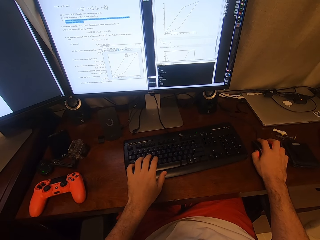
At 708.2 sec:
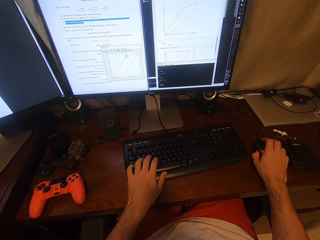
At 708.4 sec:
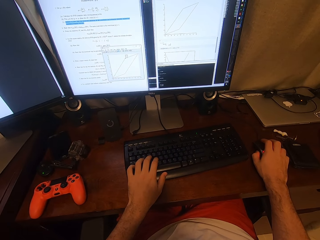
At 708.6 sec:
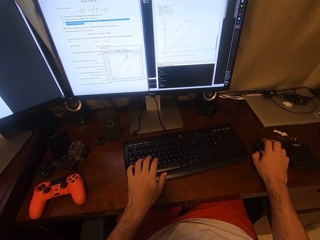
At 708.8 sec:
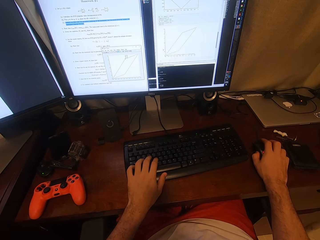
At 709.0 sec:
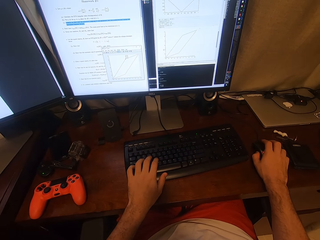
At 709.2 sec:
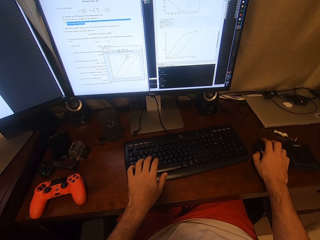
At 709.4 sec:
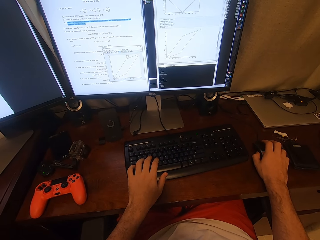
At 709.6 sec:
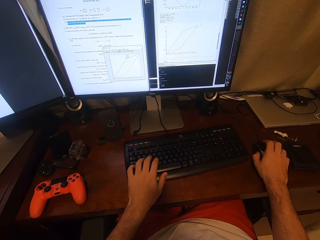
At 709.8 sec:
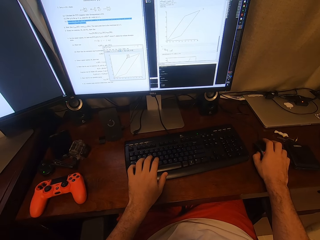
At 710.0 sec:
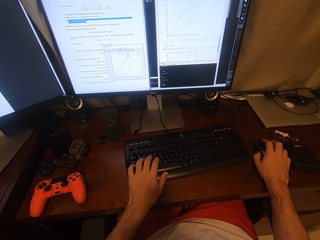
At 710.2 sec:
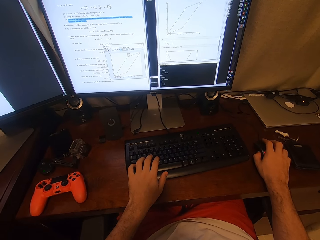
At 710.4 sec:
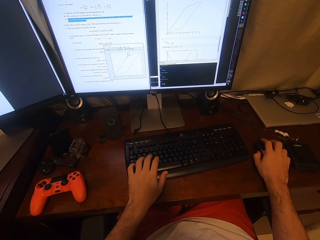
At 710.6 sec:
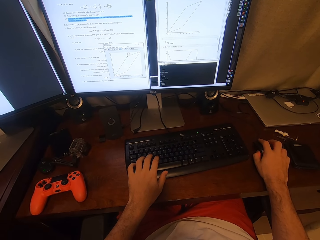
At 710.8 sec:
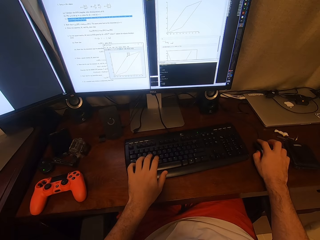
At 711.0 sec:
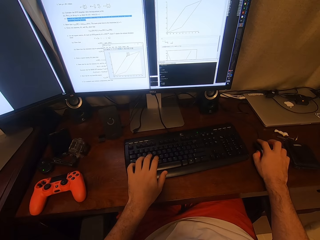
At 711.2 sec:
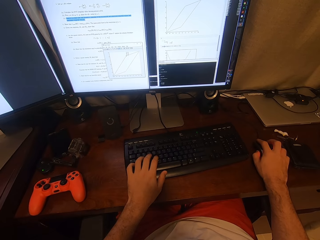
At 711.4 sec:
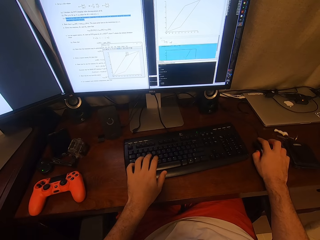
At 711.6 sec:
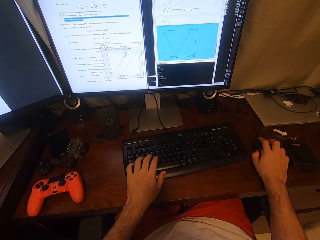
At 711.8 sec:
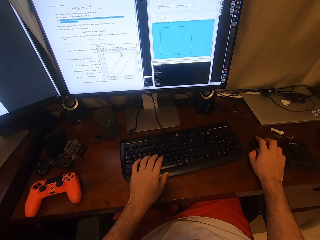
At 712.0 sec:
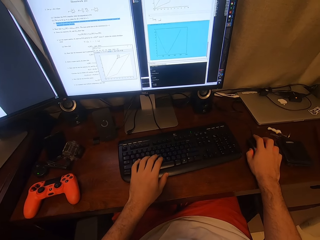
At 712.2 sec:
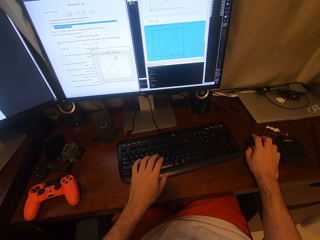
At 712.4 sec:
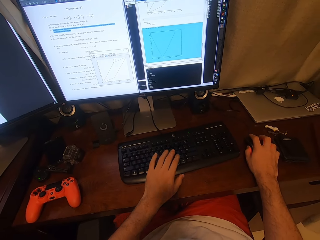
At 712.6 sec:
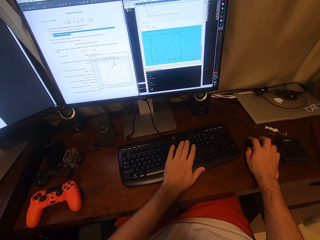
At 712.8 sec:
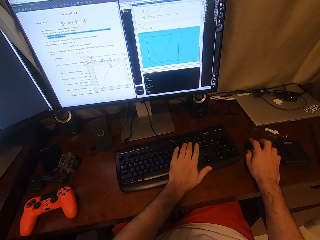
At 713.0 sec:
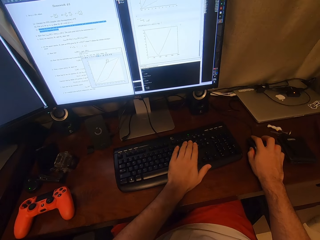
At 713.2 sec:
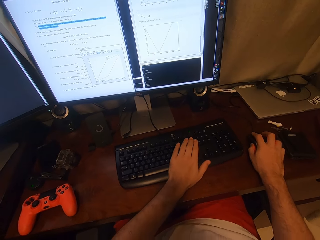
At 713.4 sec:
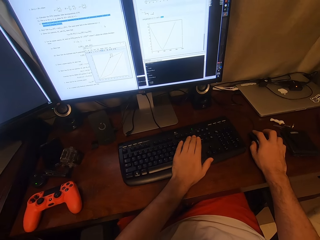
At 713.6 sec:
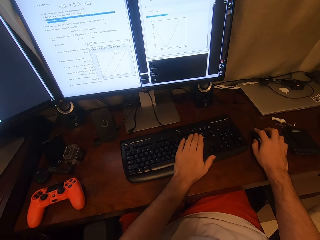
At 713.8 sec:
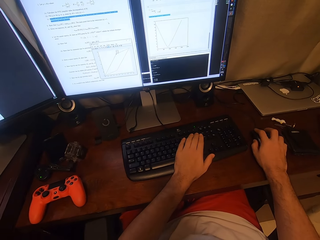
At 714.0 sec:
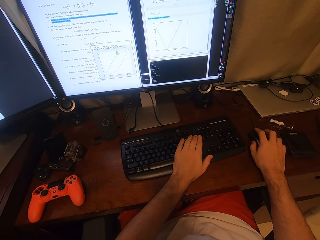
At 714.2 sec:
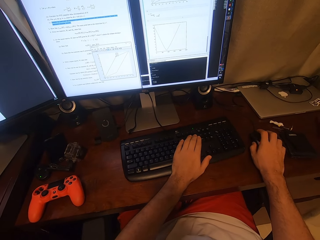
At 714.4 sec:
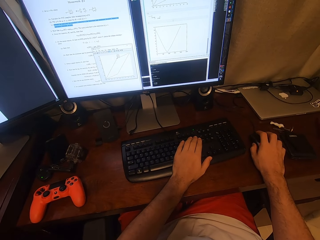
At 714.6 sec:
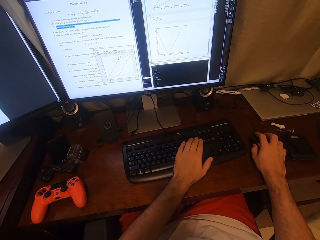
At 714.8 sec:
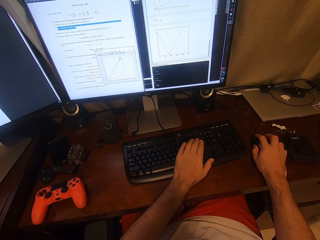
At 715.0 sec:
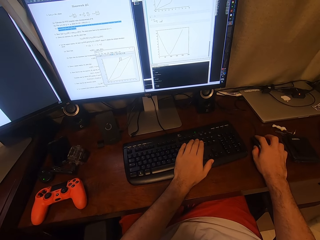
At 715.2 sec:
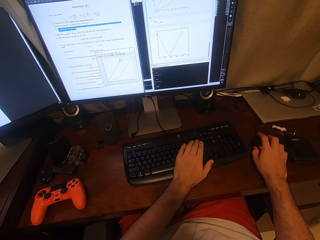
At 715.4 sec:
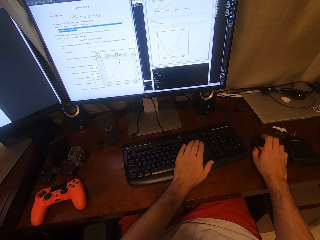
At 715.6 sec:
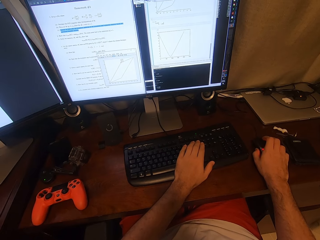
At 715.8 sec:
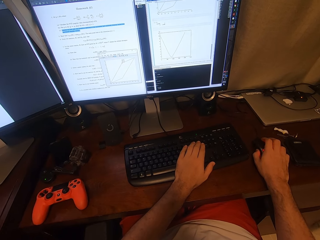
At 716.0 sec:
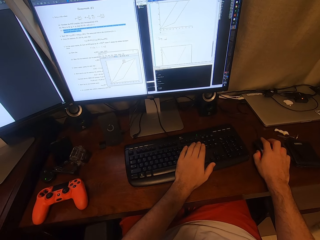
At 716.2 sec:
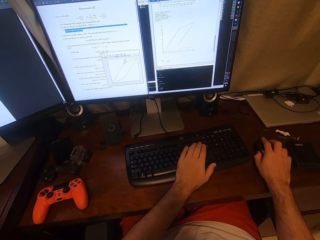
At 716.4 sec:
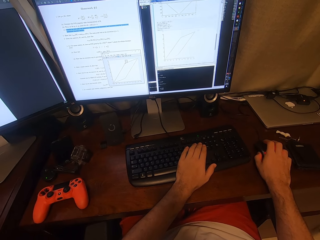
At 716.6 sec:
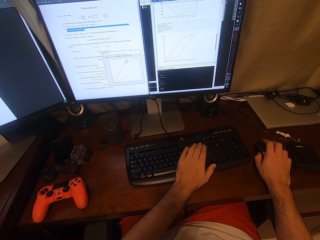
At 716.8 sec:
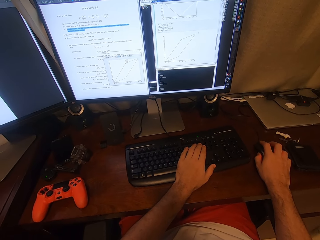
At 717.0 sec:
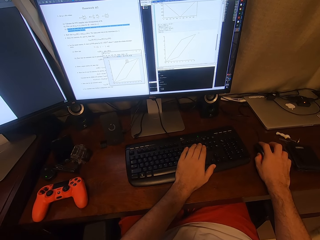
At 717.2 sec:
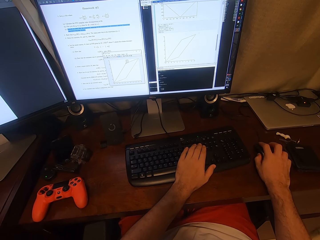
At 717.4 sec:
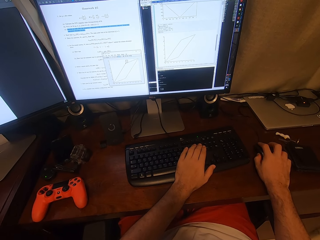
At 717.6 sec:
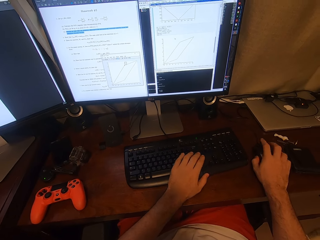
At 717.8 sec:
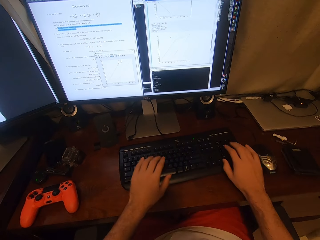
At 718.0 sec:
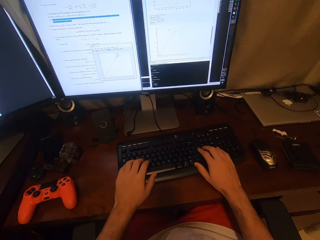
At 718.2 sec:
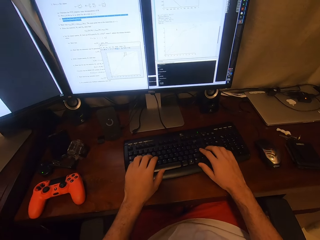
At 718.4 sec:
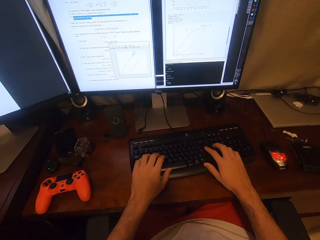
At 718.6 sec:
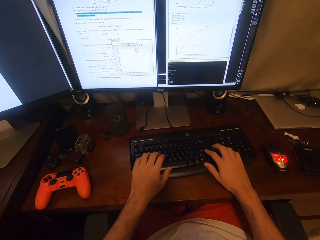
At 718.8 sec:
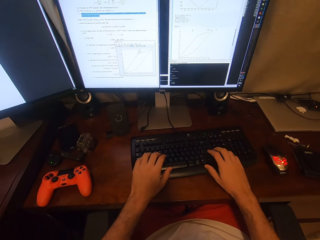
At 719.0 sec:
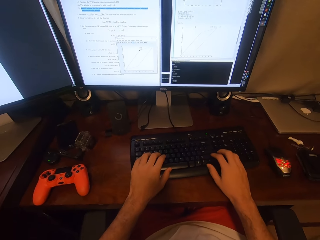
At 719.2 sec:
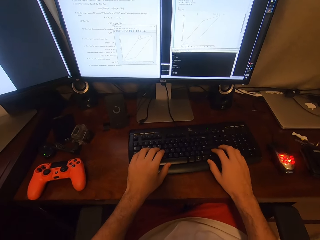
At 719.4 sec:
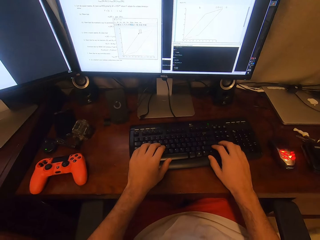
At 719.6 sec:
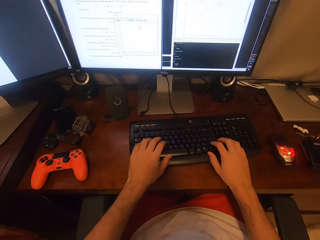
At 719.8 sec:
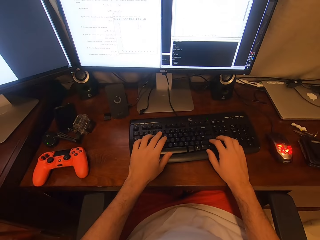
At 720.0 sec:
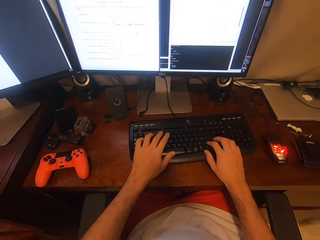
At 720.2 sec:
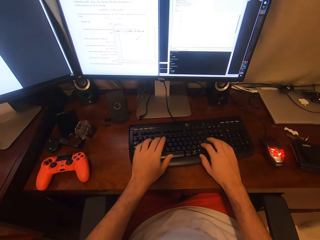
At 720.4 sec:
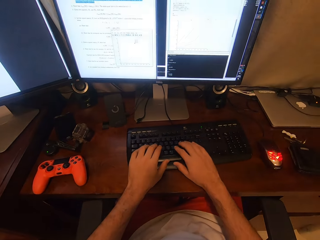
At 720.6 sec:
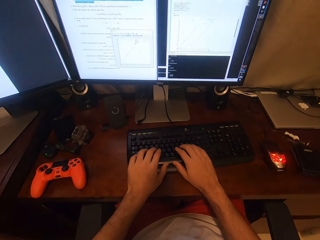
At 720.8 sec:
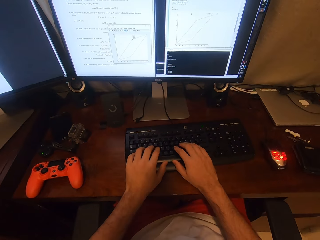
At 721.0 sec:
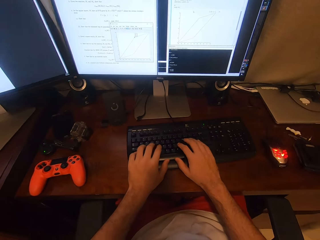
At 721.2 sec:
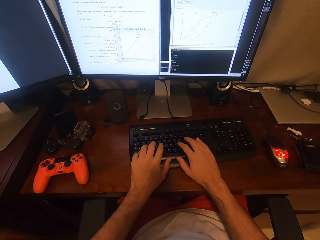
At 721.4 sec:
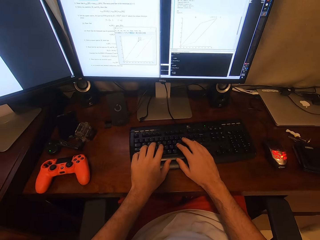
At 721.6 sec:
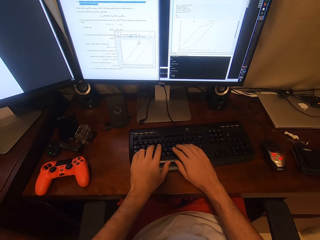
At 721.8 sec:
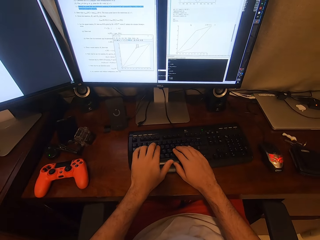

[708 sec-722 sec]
The camera wearer presses a key on the keyboard. They scroll on the computer. They type on the keyboard.

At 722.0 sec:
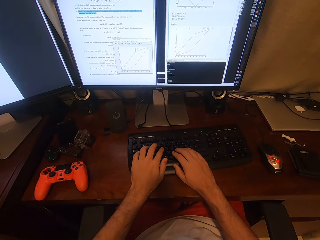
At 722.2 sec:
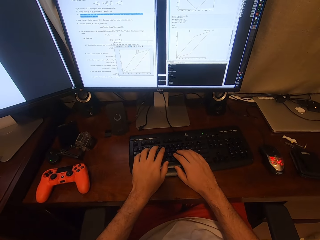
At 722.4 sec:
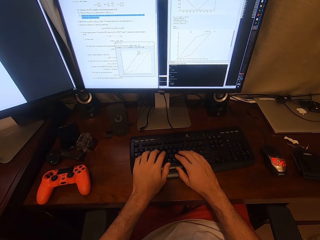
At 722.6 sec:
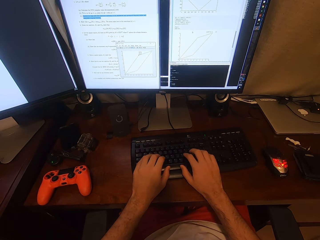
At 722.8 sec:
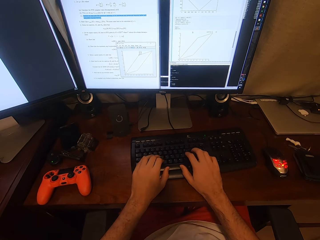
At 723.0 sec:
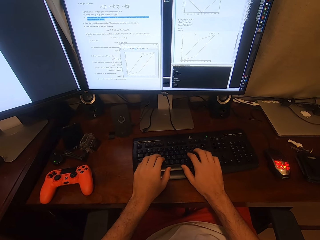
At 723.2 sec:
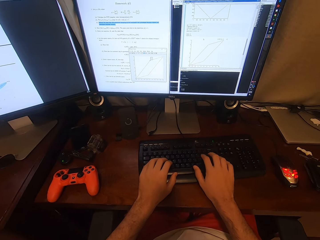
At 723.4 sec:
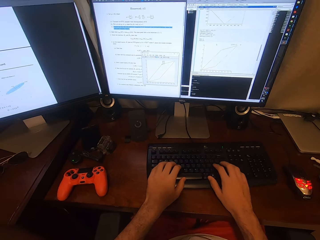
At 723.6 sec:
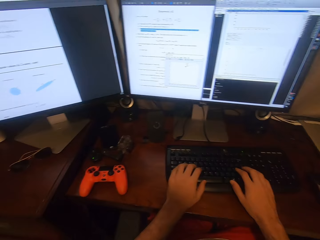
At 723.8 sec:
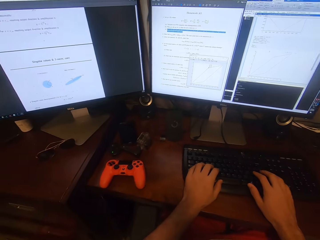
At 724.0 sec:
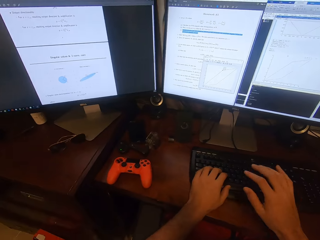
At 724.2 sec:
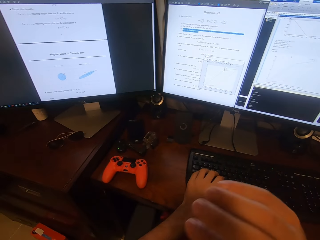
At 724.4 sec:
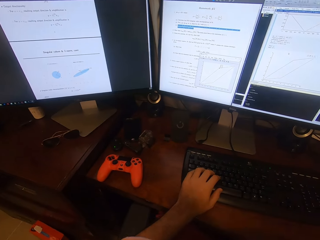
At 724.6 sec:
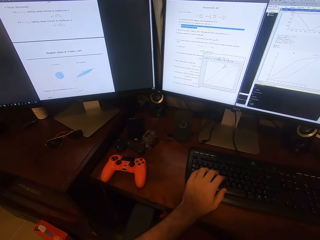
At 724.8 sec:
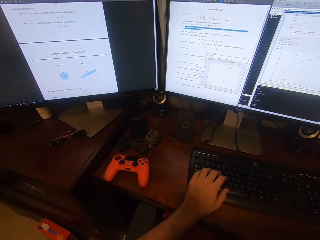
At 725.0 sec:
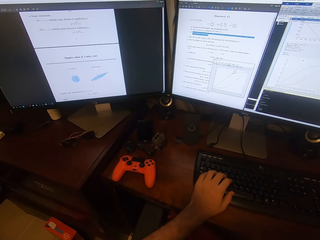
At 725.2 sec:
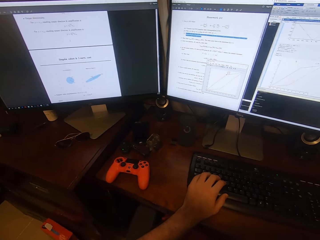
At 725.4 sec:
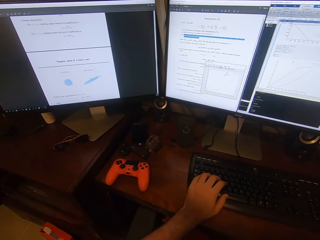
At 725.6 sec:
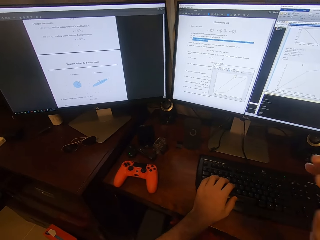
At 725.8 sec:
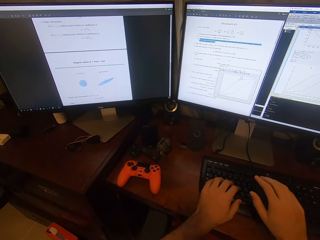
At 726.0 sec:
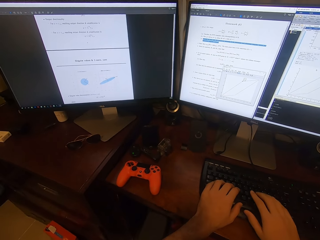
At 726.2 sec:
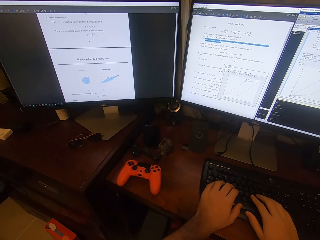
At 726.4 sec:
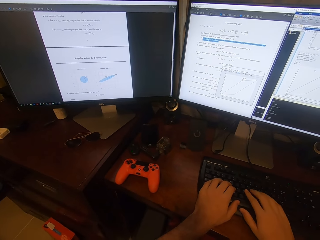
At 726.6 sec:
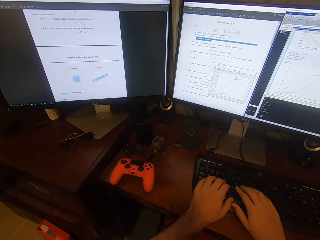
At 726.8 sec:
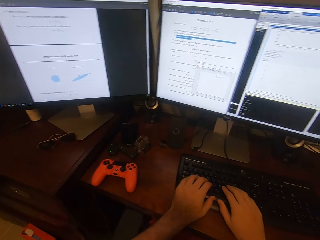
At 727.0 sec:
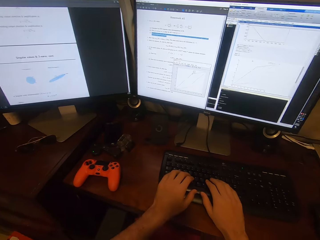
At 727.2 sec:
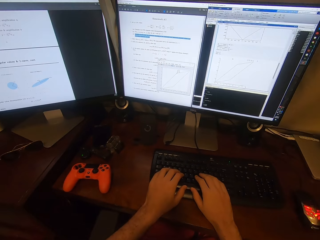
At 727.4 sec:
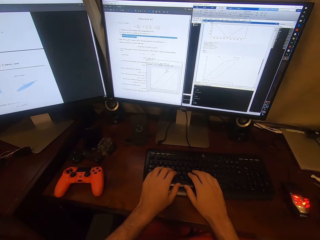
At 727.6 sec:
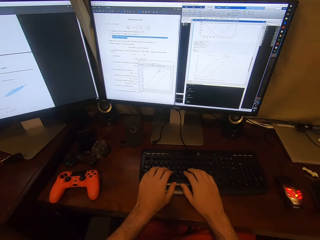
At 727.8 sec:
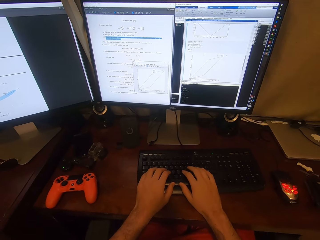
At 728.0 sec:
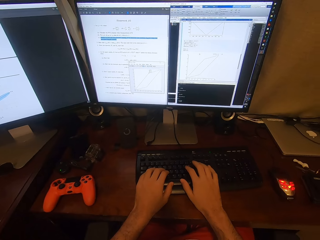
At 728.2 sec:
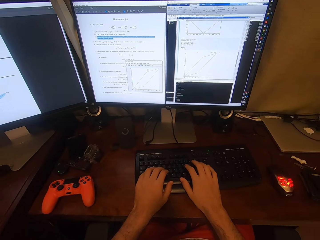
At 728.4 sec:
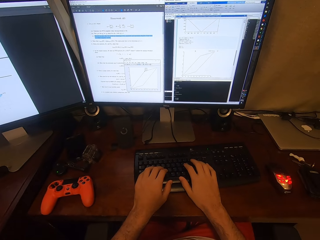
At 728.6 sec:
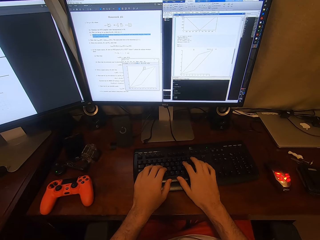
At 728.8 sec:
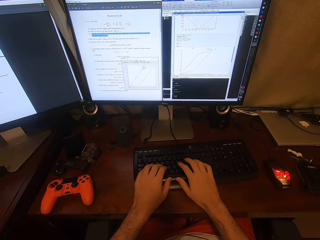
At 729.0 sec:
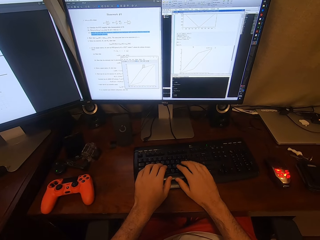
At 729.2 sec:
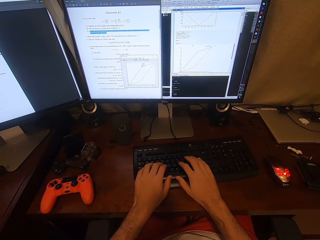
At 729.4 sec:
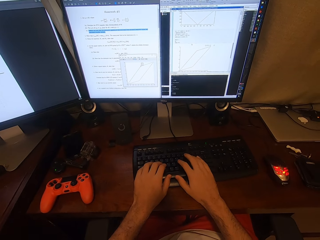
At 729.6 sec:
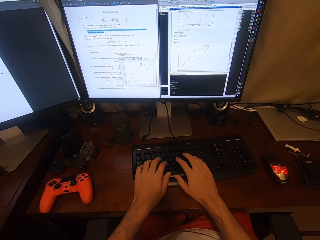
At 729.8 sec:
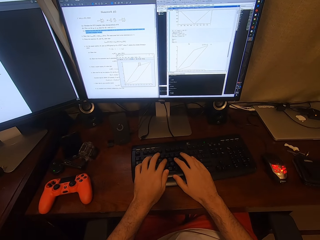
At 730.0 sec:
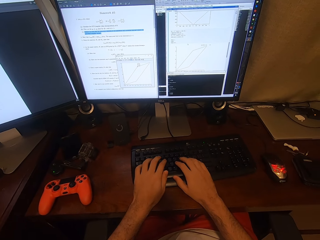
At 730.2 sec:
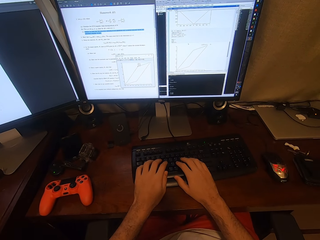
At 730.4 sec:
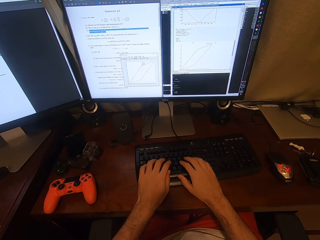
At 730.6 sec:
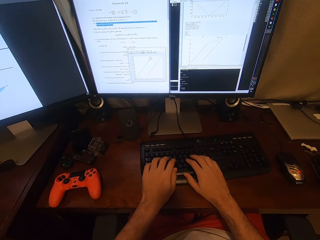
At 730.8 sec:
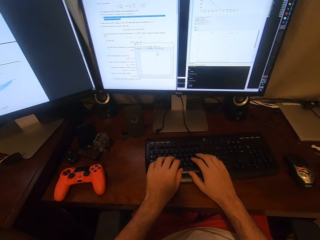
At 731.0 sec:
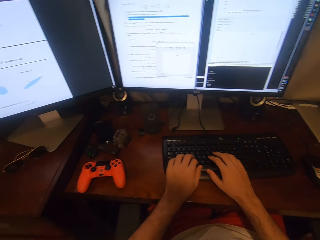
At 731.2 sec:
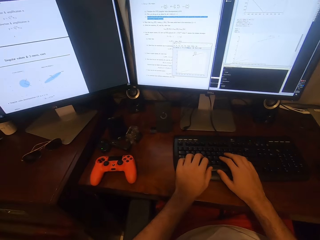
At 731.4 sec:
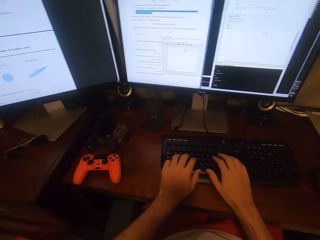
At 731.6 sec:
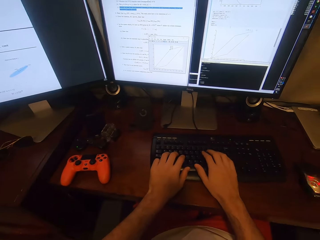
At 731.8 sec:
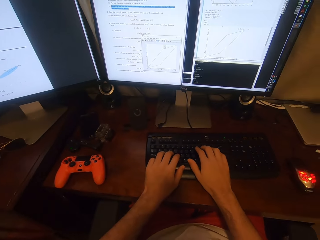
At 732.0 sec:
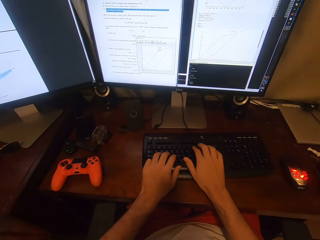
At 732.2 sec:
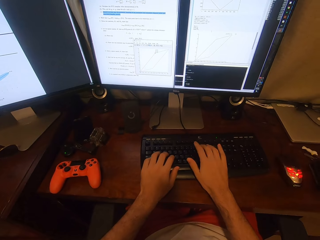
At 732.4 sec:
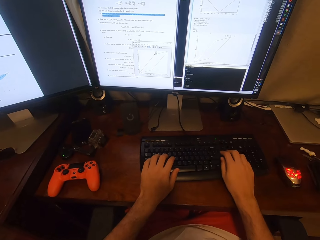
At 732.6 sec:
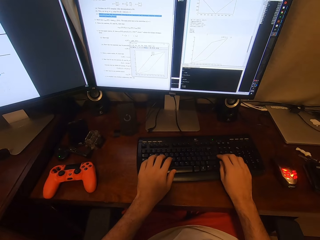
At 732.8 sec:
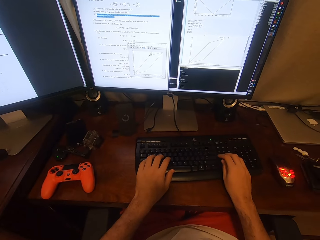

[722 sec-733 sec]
The camera wearer looks at the monitor. They type on the keyboard.
